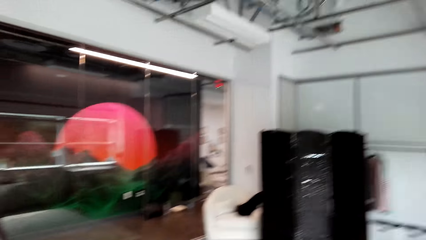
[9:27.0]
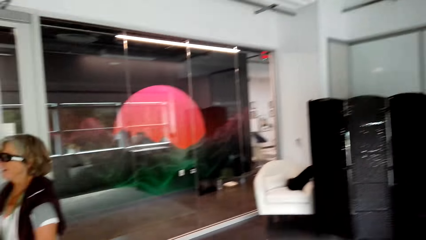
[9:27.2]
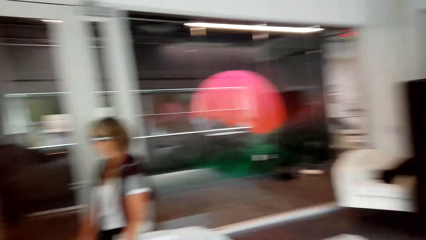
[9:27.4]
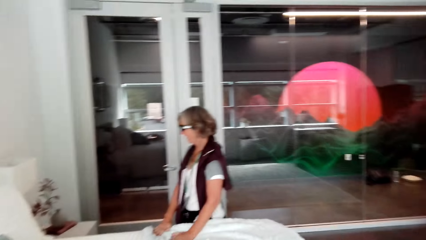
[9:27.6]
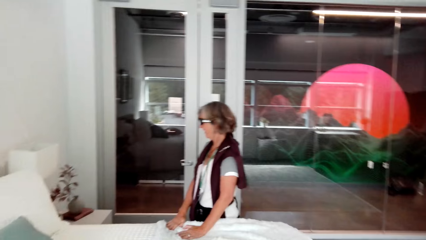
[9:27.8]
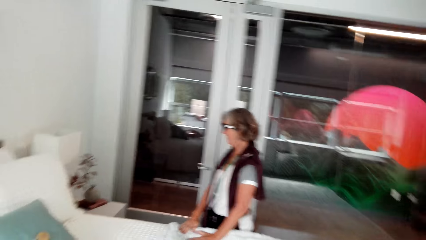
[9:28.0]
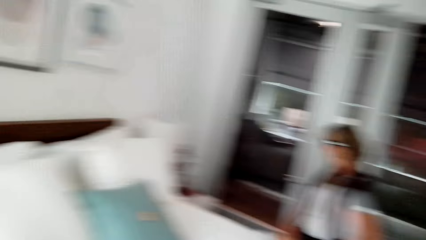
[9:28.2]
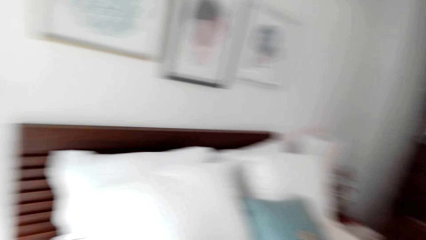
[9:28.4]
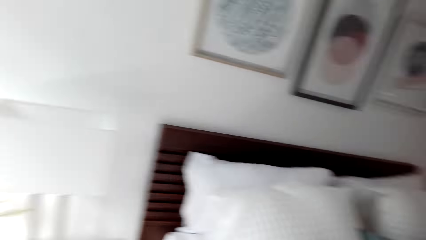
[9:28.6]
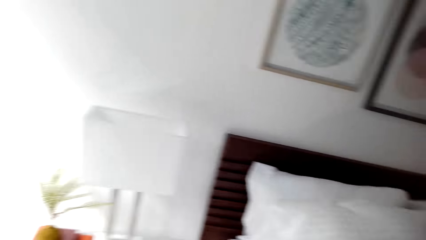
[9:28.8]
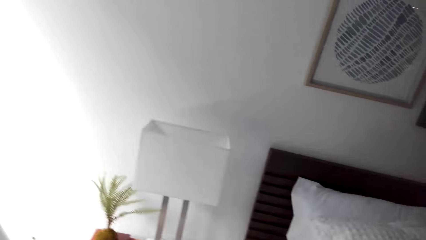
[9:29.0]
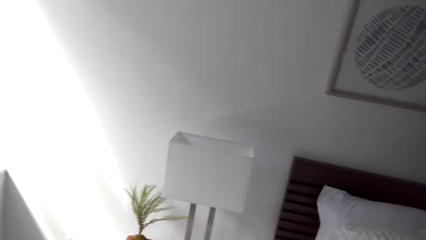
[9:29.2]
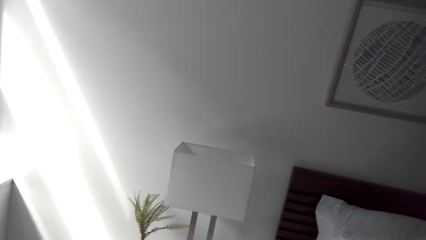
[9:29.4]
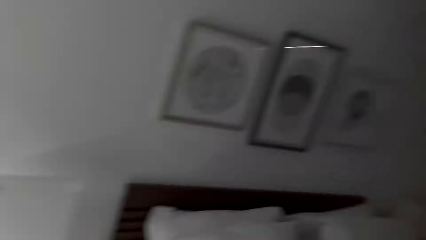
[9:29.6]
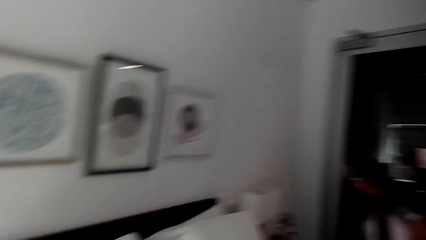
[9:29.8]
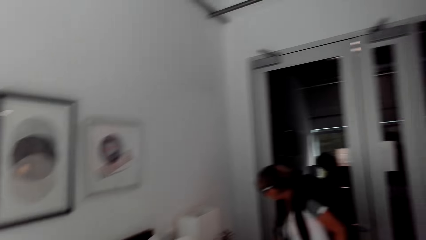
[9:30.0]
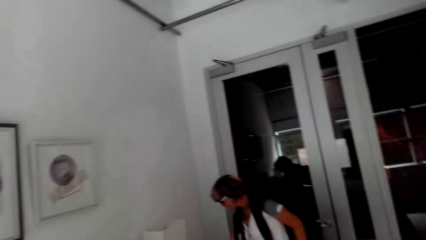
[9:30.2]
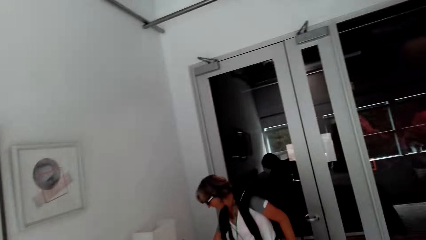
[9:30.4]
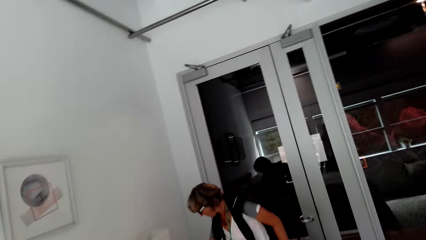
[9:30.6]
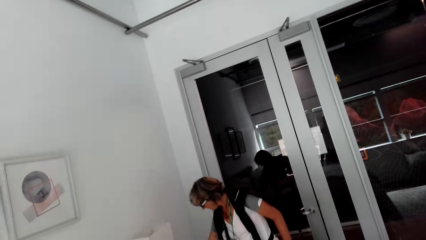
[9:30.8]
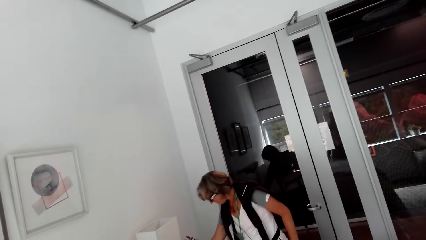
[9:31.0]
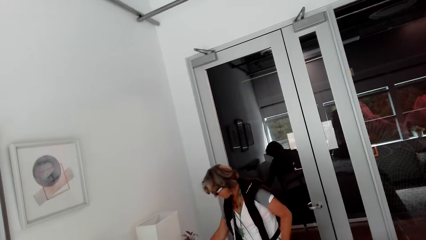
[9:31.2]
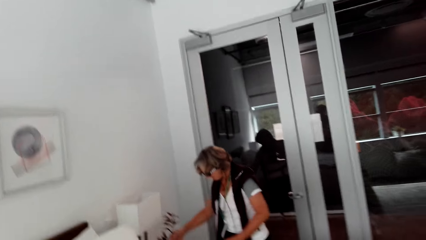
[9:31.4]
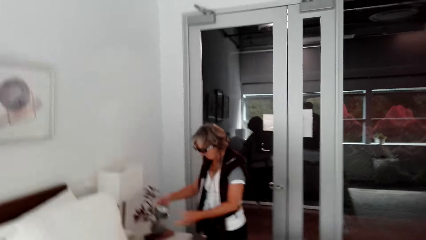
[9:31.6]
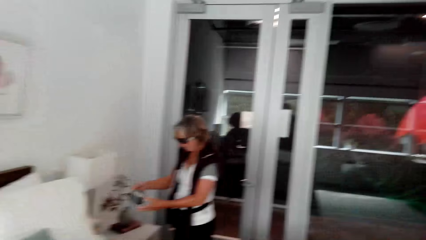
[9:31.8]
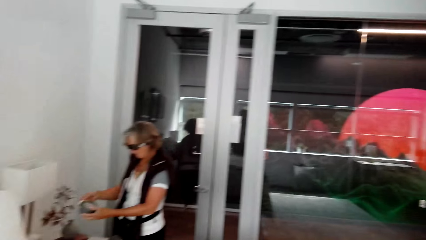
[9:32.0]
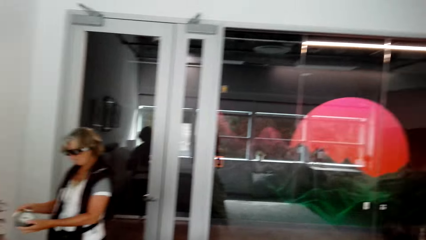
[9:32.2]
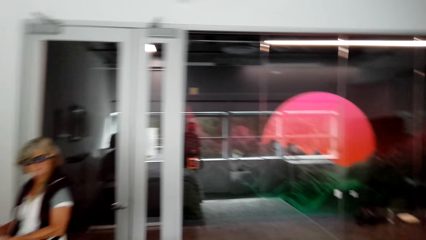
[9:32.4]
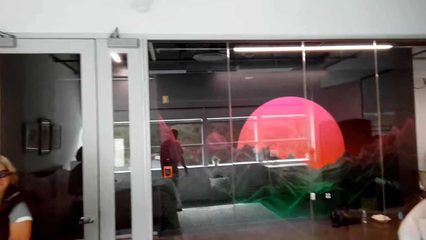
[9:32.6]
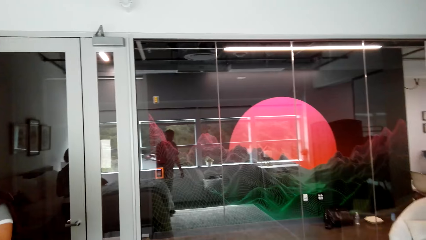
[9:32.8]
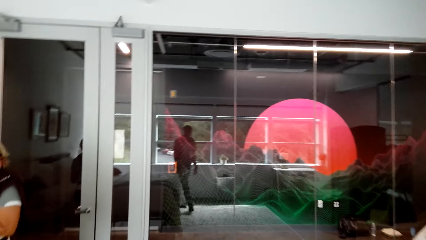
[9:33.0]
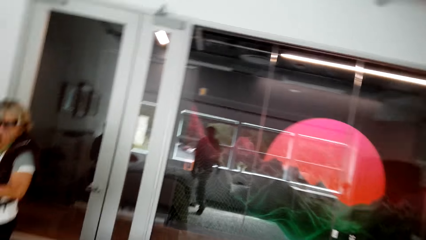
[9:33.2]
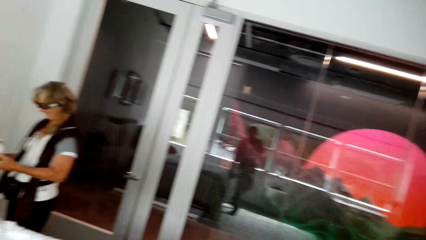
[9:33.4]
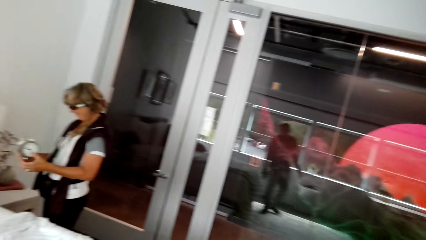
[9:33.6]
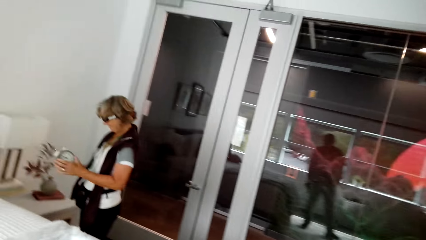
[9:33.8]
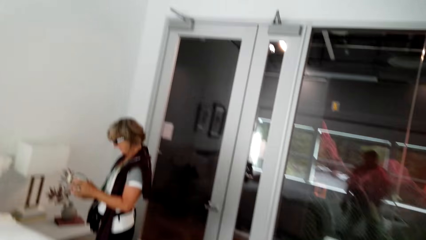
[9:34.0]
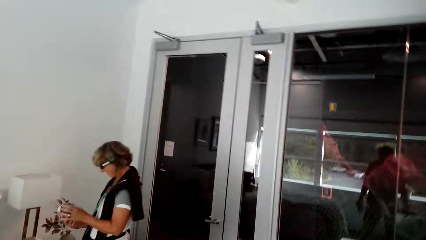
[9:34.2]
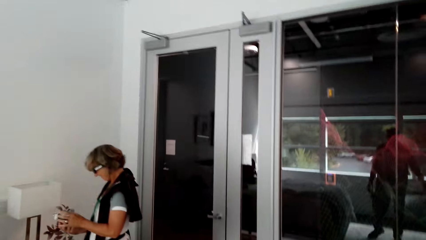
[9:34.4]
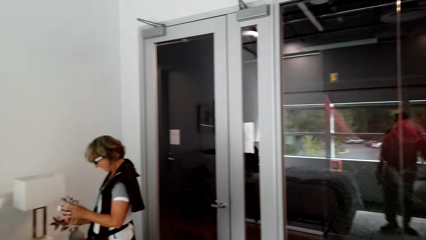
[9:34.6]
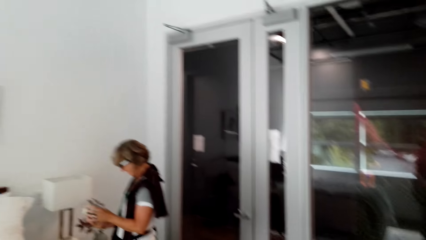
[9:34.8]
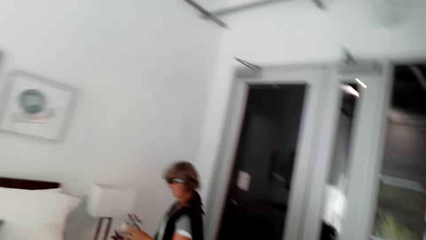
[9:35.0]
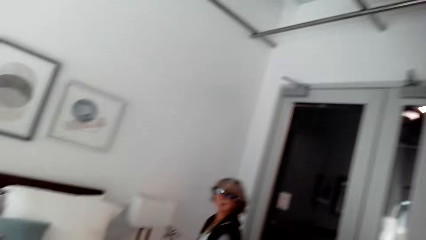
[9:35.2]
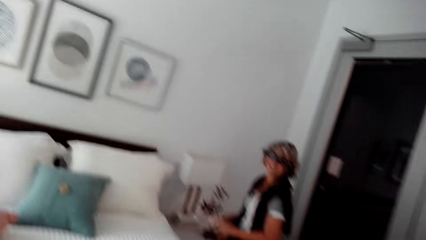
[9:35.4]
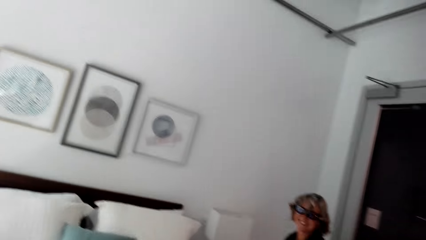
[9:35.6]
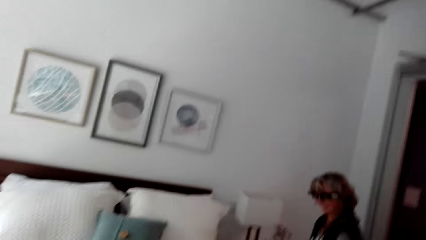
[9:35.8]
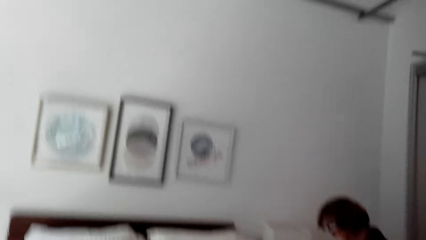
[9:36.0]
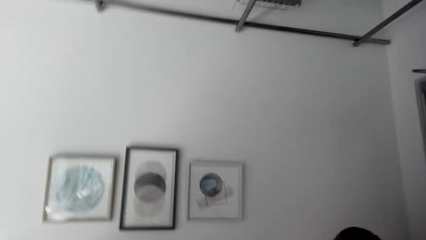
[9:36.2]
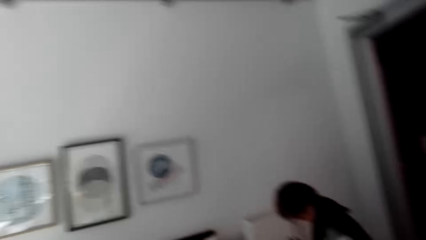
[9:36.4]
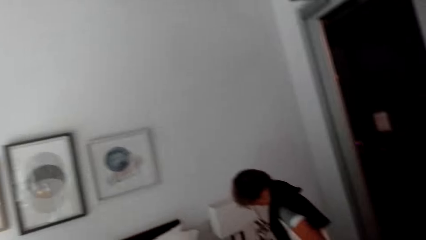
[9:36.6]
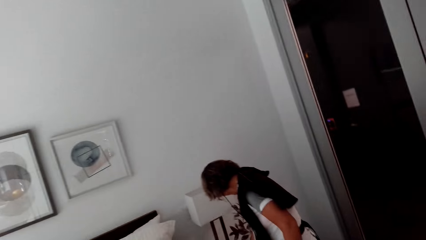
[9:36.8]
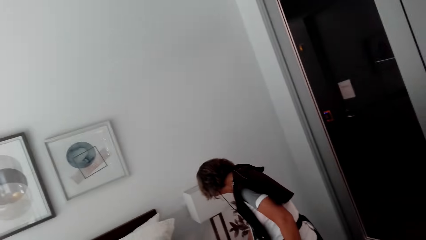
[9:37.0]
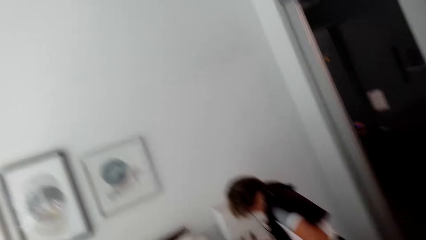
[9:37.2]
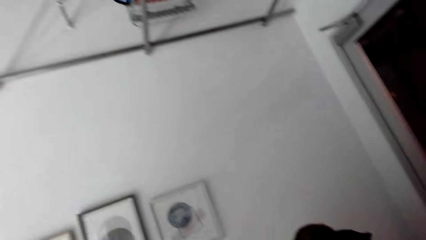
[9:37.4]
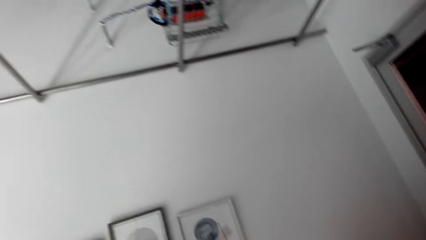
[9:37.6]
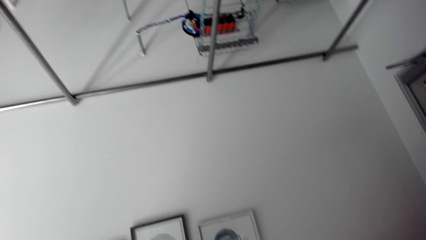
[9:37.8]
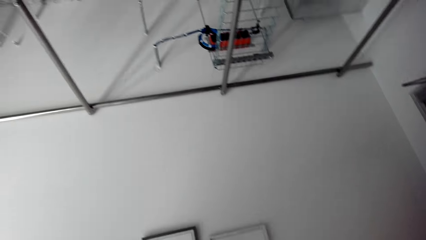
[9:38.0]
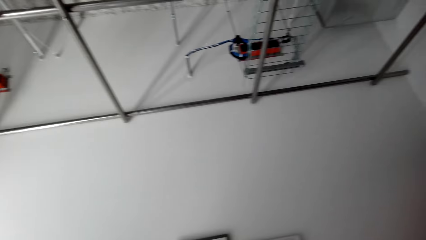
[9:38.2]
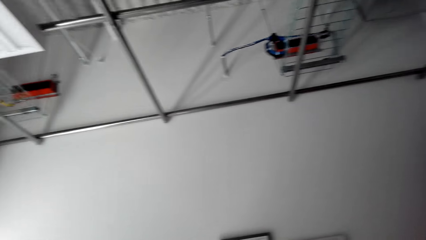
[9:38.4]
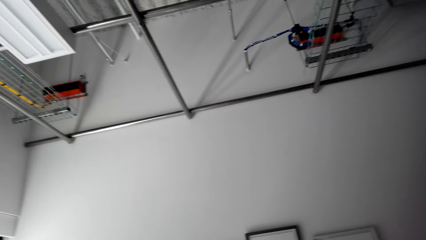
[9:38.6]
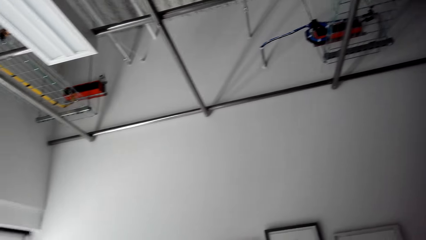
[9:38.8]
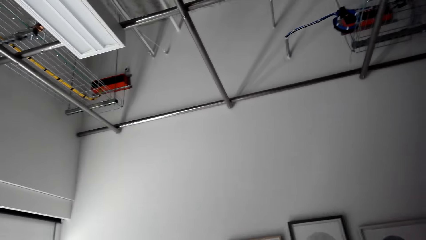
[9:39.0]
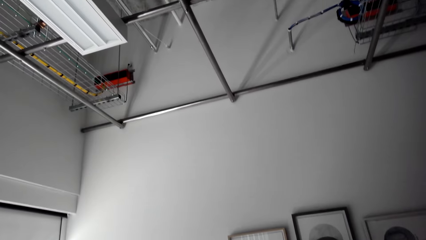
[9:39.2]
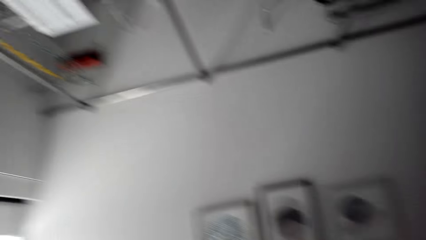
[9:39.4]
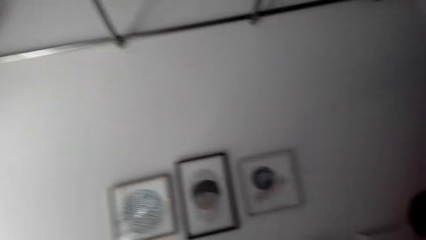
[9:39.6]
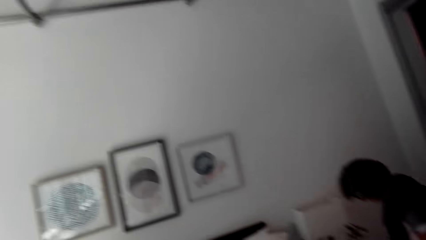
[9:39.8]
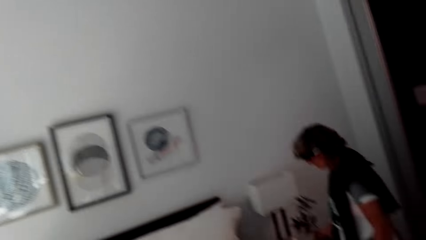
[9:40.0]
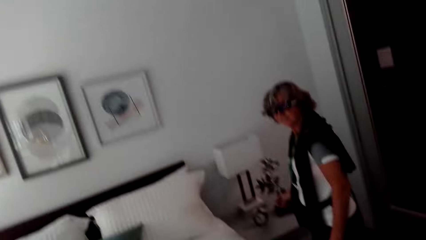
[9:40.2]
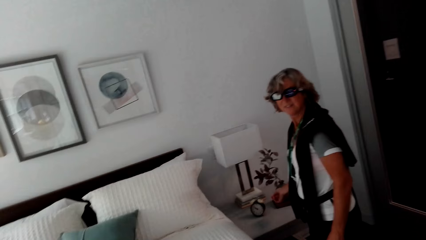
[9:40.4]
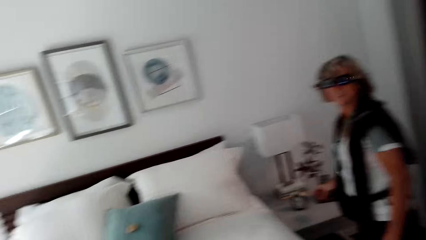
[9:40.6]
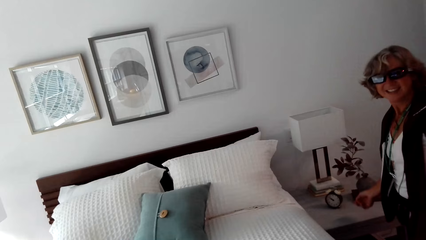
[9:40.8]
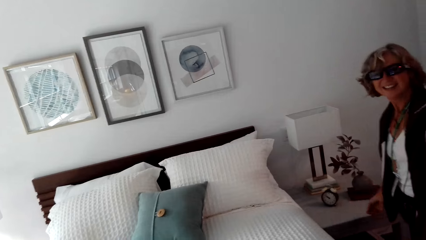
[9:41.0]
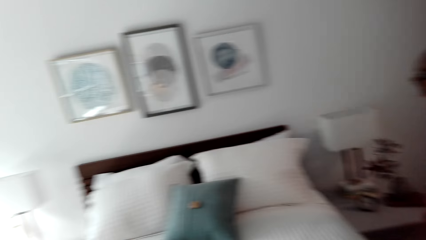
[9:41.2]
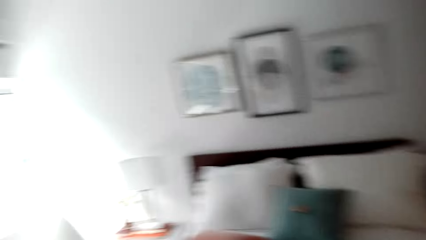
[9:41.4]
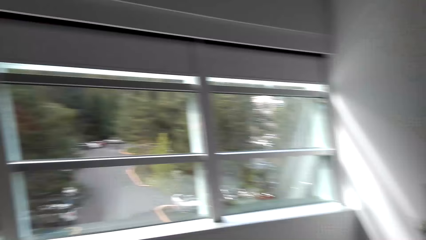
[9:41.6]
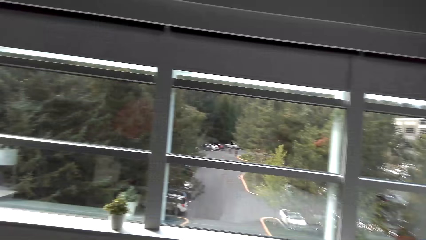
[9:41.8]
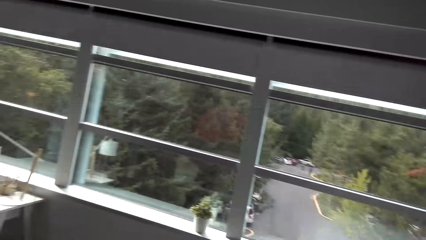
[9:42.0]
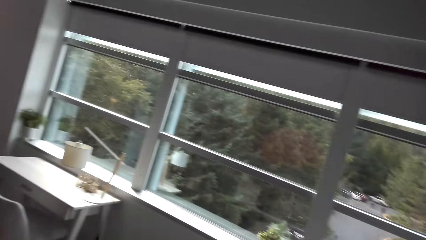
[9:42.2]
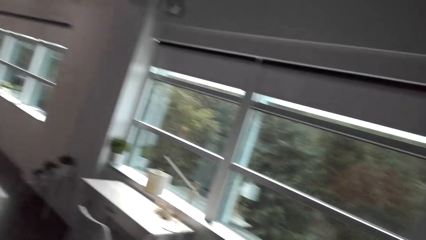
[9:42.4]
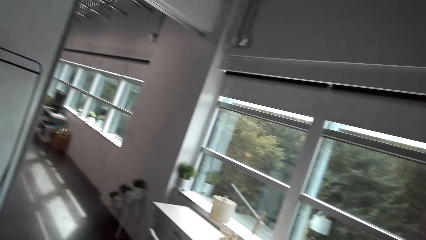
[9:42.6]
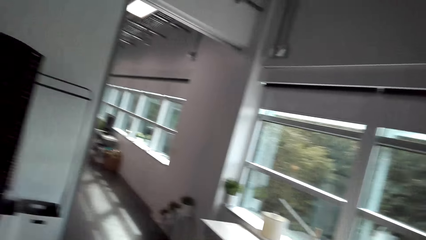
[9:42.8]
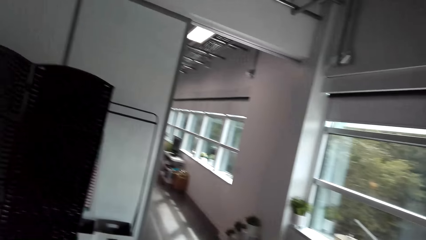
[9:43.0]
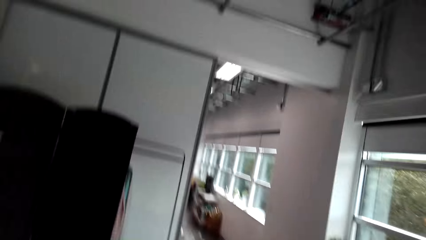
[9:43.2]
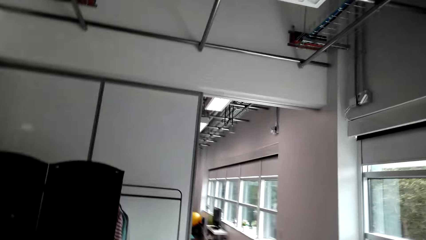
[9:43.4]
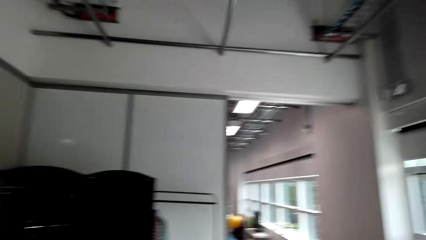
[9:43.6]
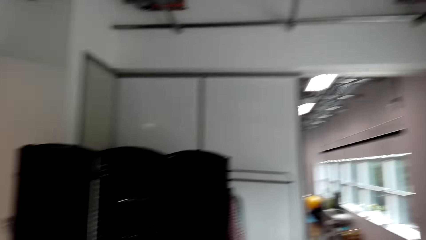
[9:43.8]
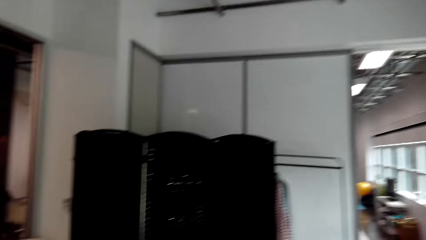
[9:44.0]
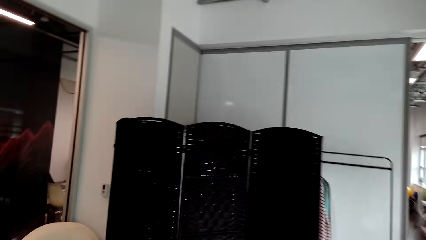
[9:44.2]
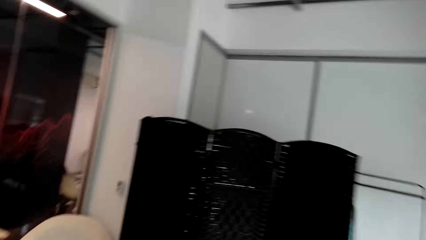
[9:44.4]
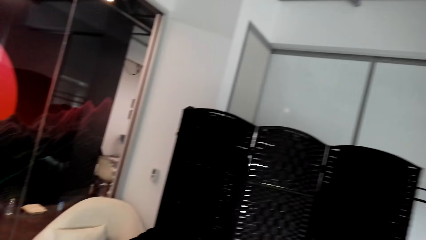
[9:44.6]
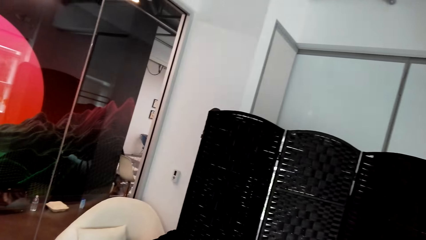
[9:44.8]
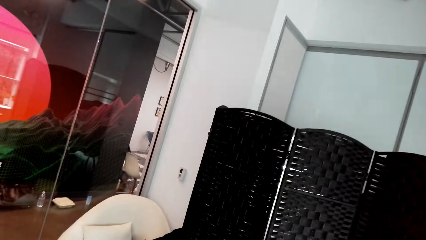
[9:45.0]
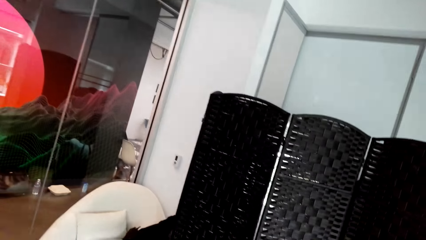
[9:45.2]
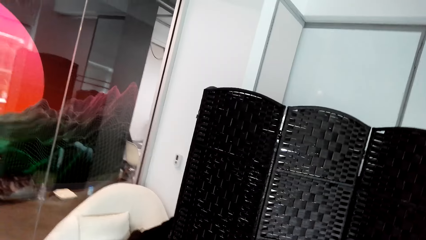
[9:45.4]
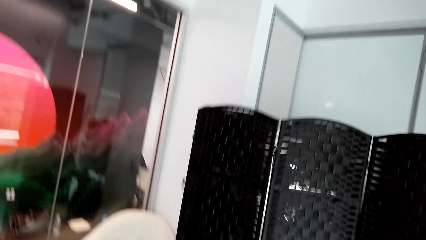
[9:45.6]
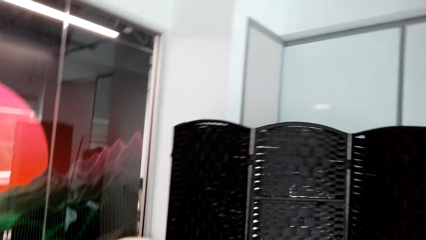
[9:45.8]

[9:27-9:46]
The camera wearer talks with the lady and looks around. They look at the lady. They look around. The lady talks with the camera wearer. The lady holds the pot and picks up the clock. The camera wearer talks with the lady and looks around. They talk with the lady and look around. They look on the roof. They look at the windows.
